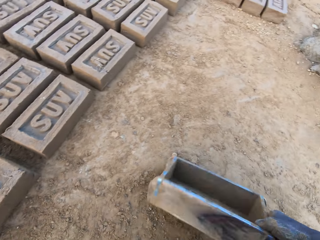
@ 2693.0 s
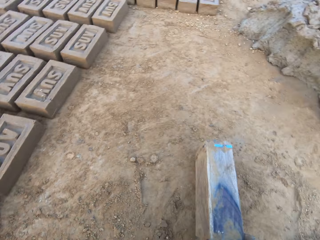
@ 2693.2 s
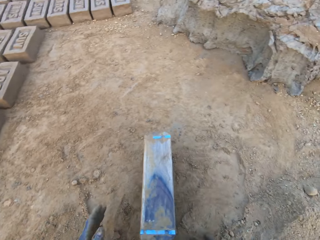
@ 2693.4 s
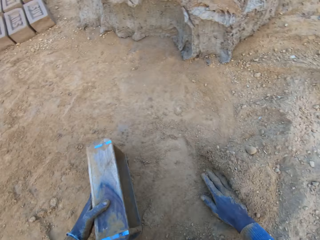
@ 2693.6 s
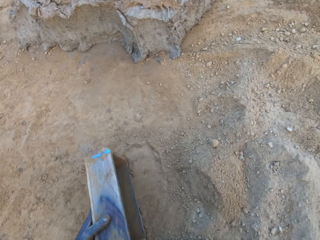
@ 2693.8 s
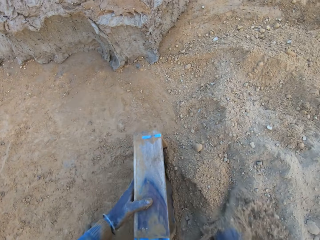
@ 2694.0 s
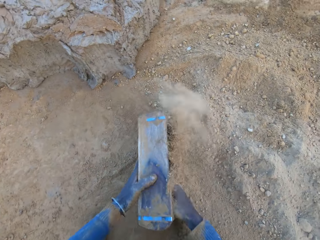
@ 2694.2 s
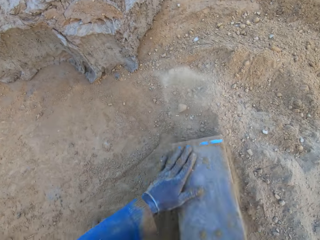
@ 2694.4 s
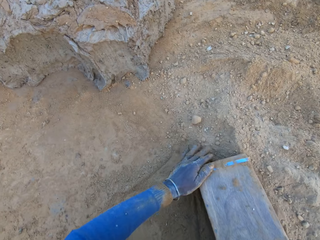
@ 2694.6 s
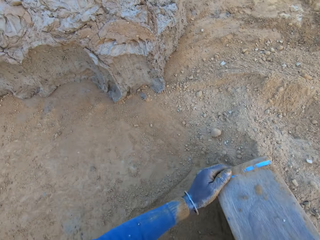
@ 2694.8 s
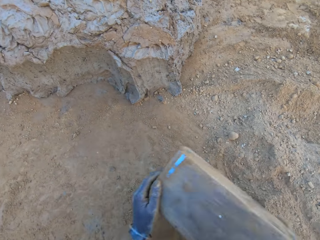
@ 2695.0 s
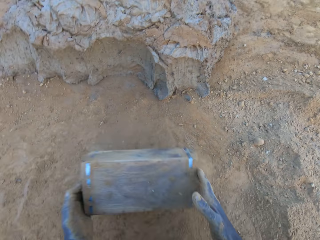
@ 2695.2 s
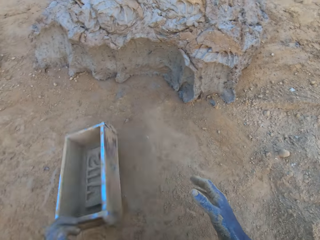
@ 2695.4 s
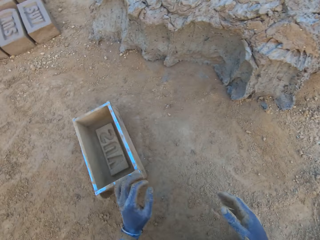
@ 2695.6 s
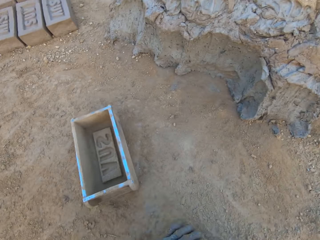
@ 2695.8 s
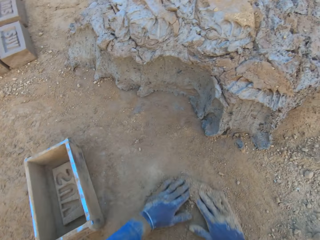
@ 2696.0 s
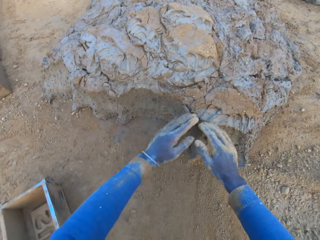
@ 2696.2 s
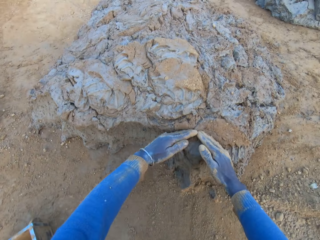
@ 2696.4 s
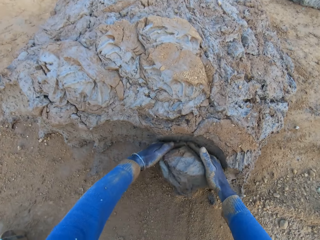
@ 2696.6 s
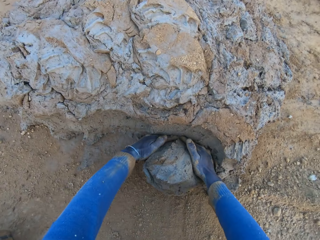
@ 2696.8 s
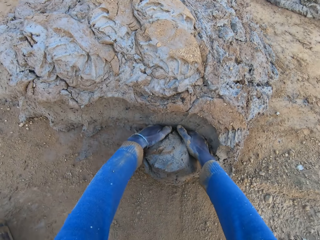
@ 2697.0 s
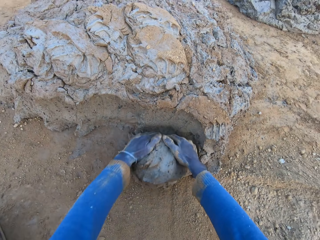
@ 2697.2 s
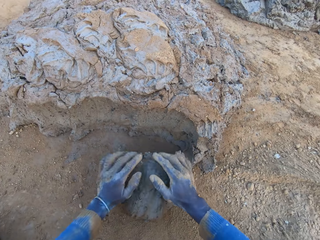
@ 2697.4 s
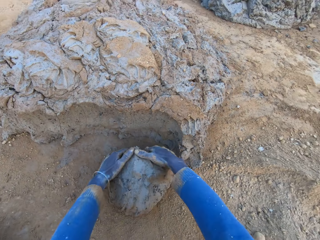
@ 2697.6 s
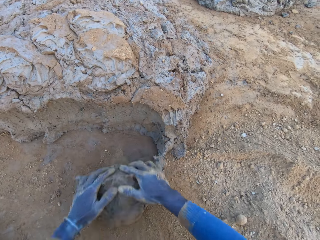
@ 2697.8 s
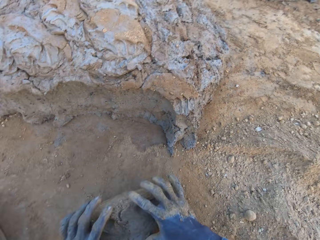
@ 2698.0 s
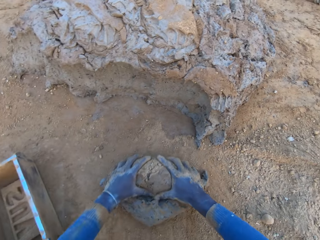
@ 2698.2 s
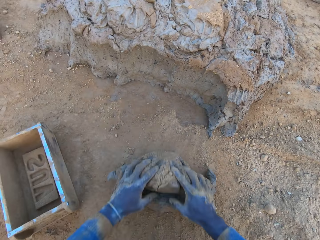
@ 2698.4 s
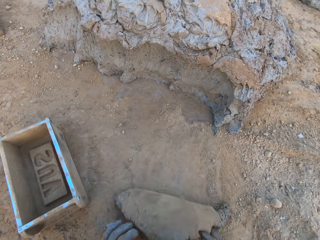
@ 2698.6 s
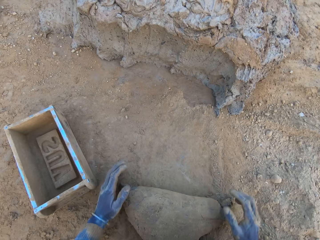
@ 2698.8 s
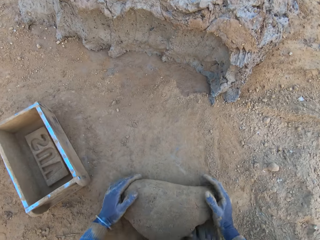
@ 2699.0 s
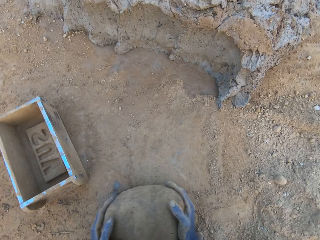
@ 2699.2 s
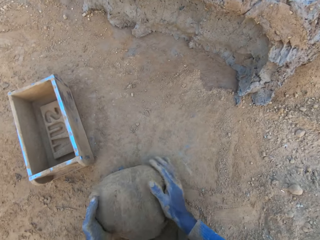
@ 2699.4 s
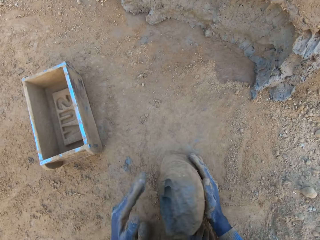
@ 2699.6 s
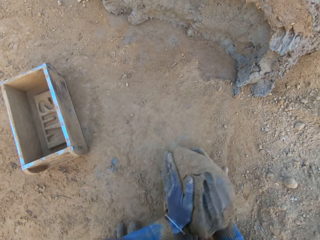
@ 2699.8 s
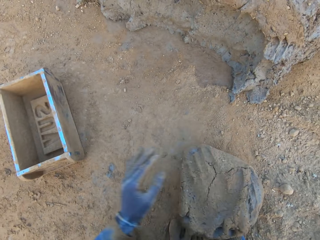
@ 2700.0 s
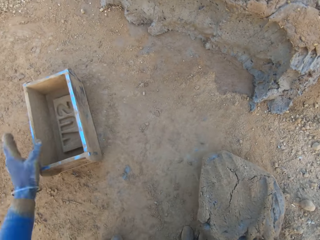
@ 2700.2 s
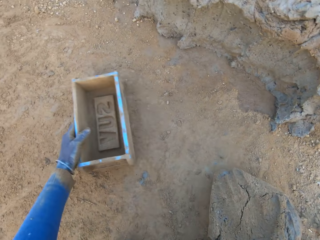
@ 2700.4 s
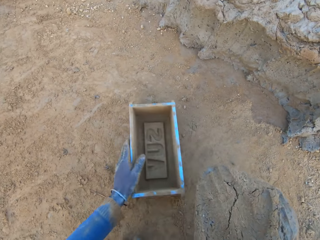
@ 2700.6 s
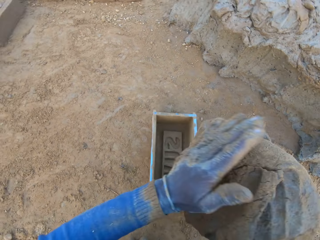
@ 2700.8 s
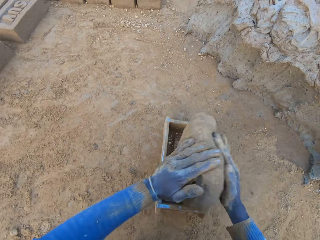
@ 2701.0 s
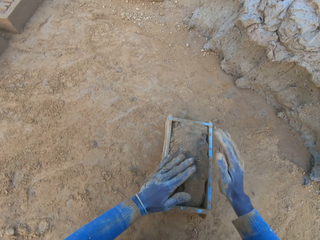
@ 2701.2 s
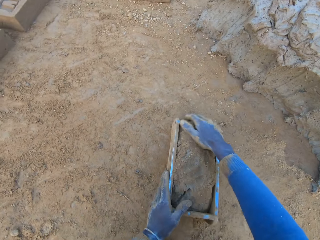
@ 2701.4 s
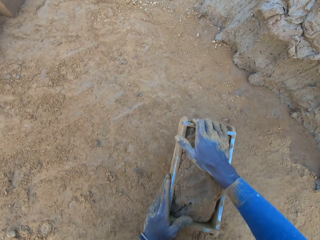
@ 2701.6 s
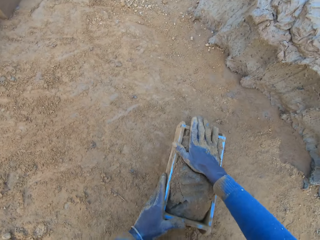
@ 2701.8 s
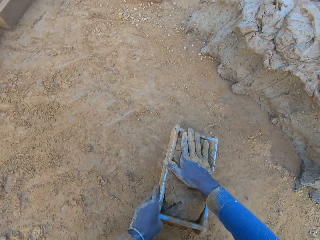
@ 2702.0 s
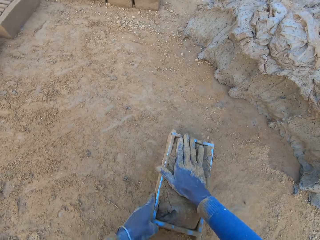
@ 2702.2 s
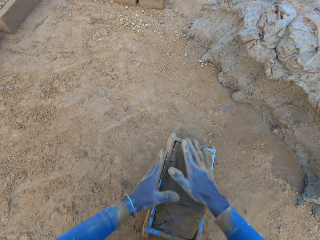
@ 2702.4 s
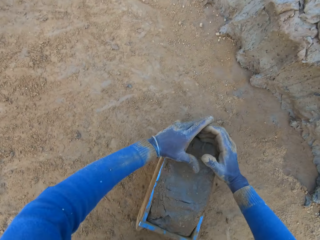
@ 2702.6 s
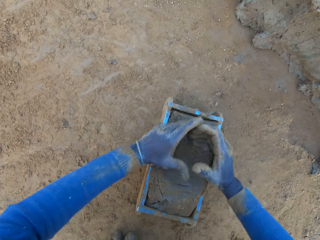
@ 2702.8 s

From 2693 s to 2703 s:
The camera wearer pours sand from the ground into the iron brick mold or box. He removes the sand from the iron brick mold. He drops the concrete in the iron brick mold. He drops the box aside. He picks the mud. He cuts a portion of the concrete from a heap of concrete with his hands. He mixes the concrete with his hands. He shifts the iron brick mold on the ground. He drops the concrete in the iron brick mold.

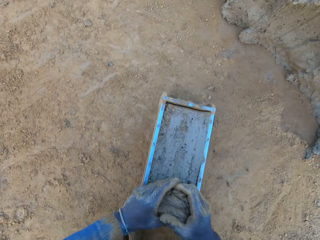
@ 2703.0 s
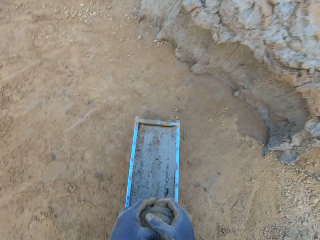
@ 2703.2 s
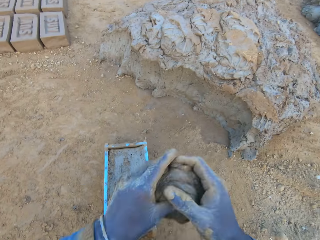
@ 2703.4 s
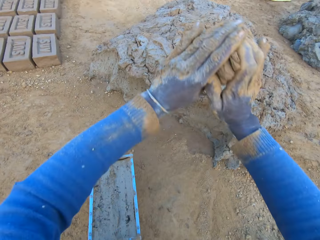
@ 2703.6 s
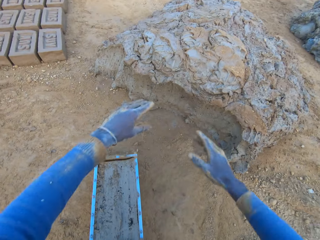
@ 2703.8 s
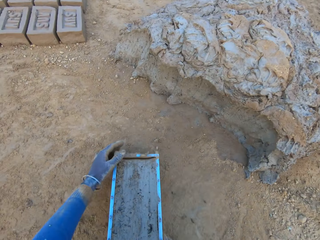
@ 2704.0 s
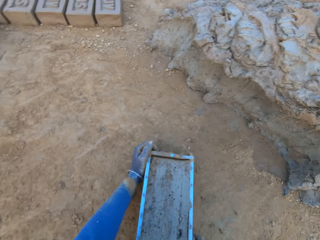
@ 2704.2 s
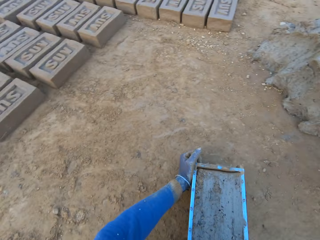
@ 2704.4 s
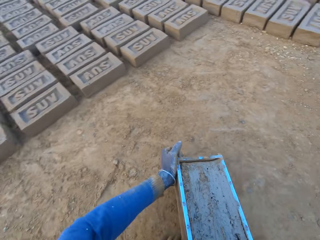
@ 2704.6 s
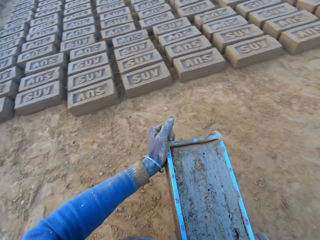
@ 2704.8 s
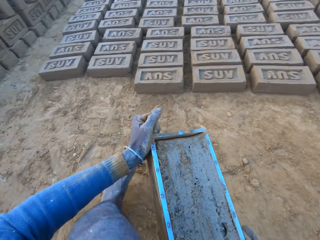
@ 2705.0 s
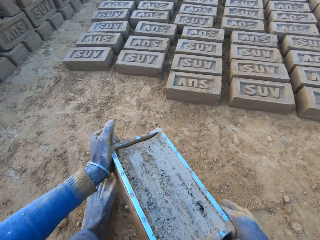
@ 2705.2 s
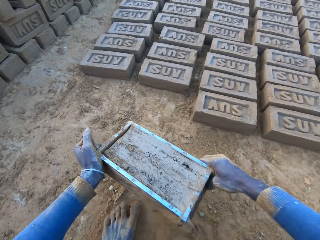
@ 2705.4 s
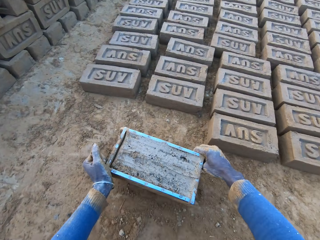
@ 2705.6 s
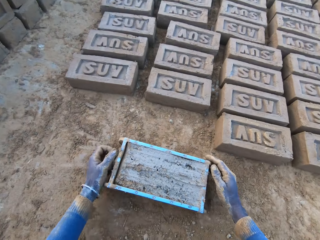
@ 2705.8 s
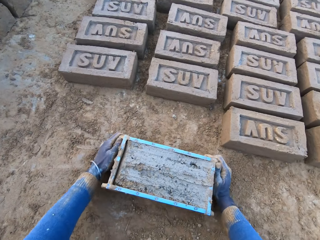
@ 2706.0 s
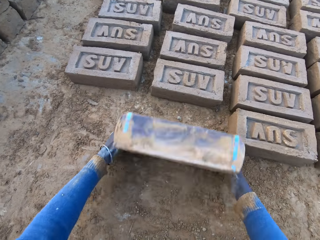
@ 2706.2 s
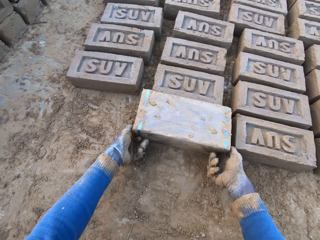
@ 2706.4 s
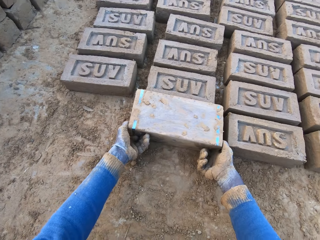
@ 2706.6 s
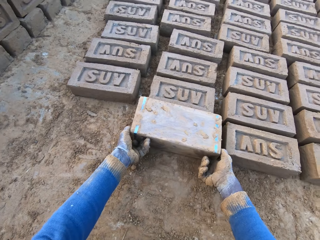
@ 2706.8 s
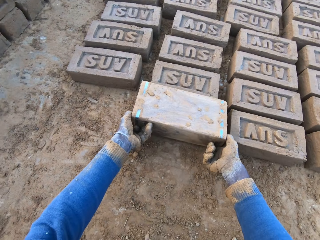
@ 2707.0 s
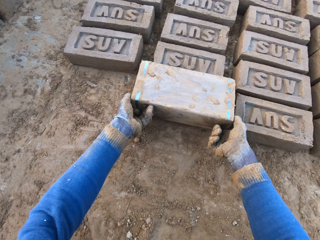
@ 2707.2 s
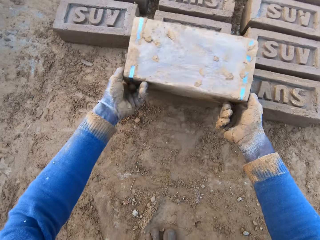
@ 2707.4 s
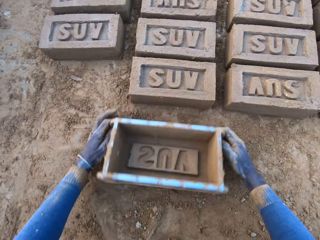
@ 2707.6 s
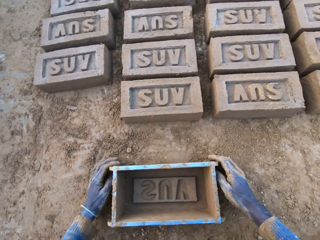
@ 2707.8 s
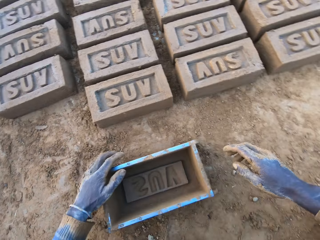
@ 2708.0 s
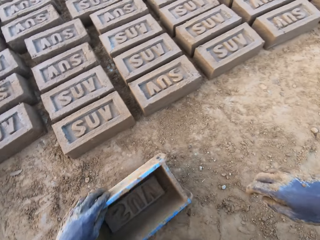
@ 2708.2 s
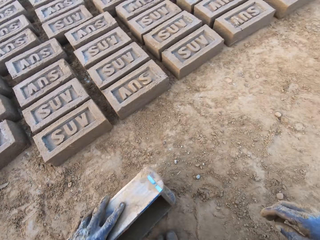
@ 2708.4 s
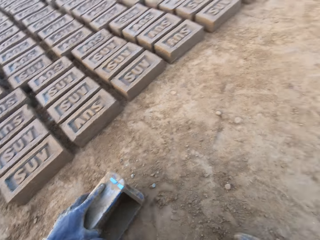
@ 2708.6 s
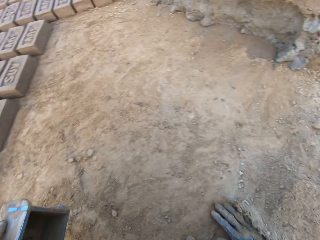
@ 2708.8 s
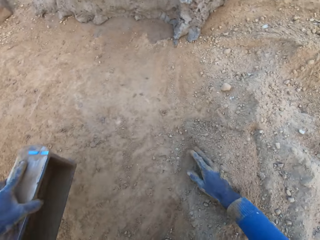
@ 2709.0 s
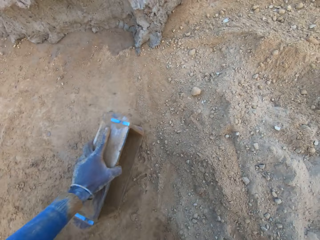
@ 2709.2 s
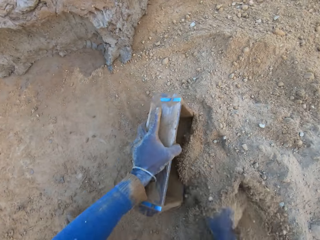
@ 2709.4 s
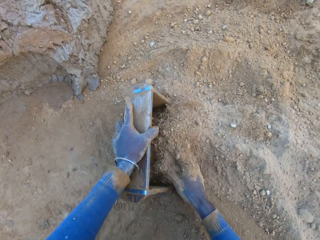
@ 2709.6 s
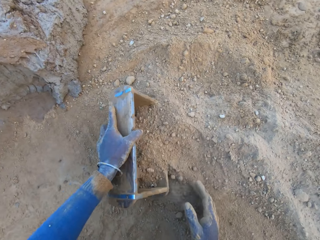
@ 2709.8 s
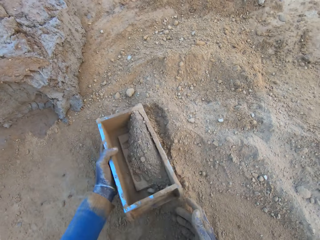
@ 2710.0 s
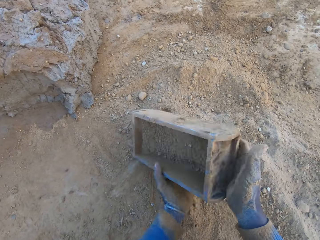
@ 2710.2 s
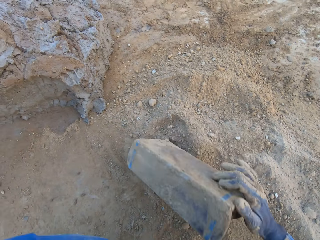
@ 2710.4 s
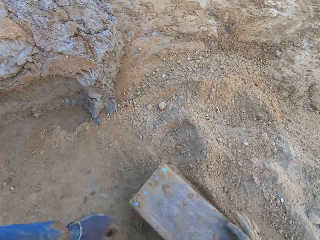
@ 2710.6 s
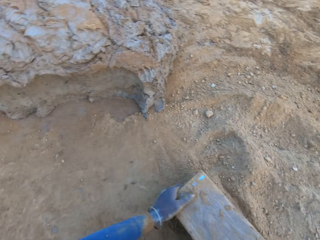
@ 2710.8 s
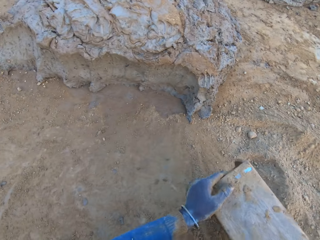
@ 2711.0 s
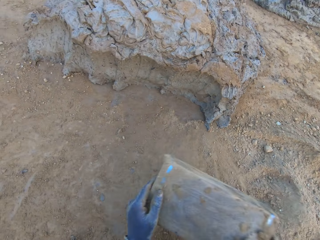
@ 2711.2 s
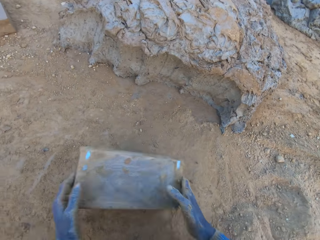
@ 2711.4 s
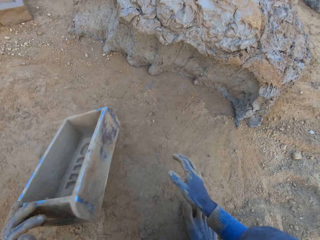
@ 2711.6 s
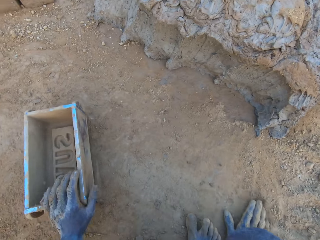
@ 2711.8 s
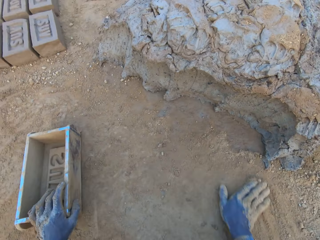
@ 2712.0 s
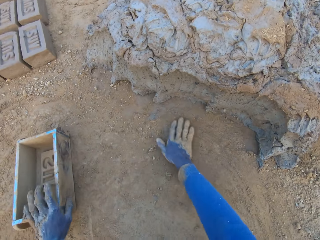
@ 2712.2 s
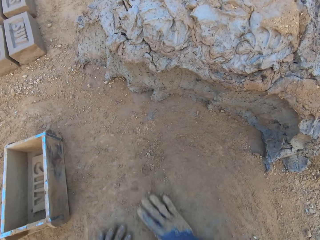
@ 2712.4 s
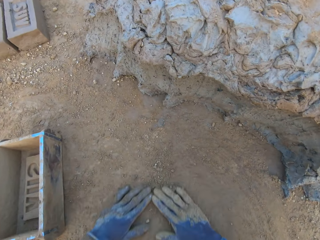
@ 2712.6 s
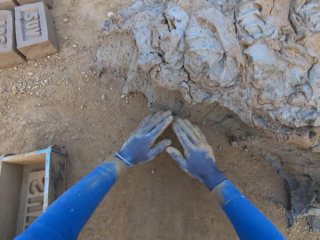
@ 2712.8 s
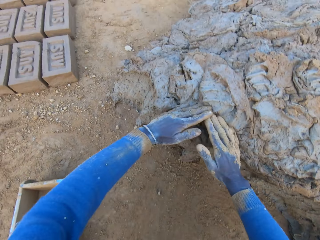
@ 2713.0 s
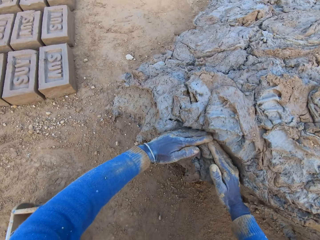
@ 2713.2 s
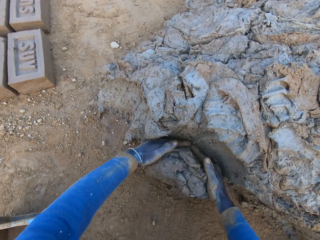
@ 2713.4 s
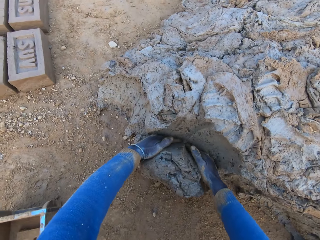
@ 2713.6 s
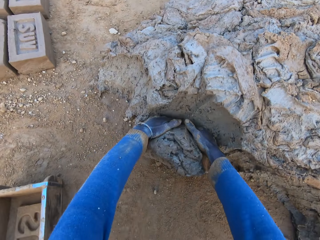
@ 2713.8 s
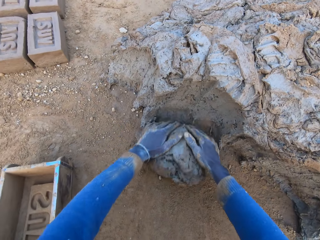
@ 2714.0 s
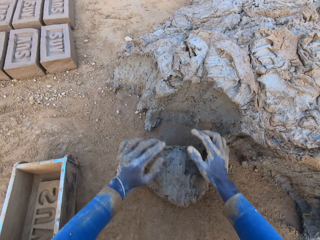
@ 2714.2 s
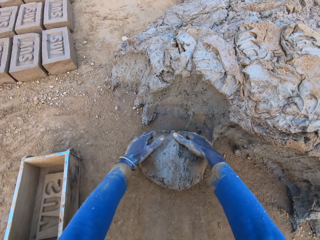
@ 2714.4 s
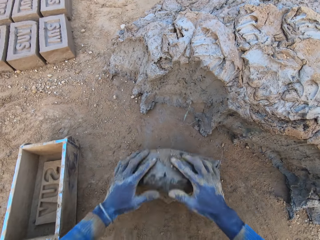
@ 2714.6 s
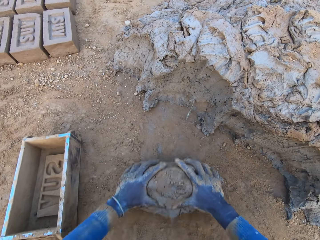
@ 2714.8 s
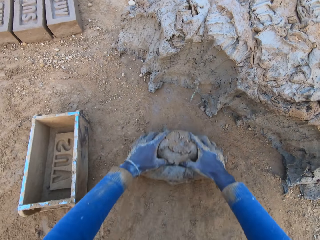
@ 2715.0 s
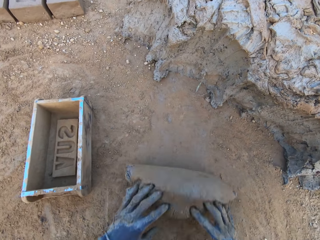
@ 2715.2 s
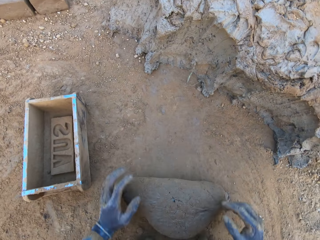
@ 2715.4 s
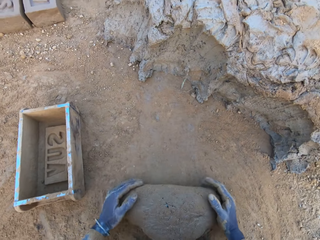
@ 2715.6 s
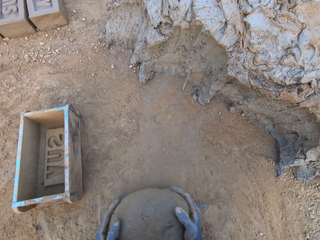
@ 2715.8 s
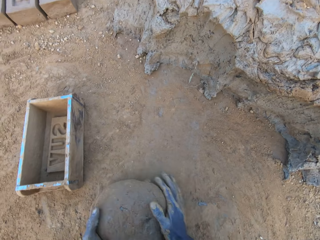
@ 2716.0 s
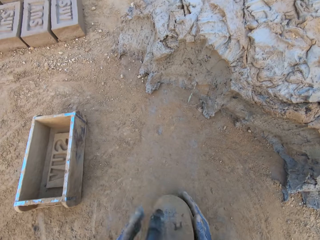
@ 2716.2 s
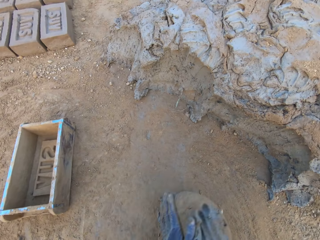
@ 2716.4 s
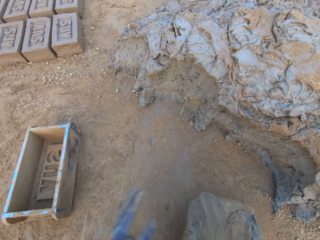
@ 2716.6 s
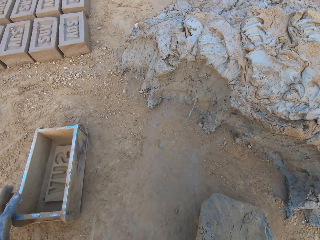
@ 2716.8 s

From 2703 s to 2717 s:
The camera wearer removes the excess concrete from the iron brick mold. He drops the excess concrete on the heap of concrete on the ground. He carries the iron brick mold from the ground. He puts the brick aside. He turns the iron brick mold on the ground. He drops the iron brick mold on the ground. He pours sand from the ground into the iron brick mold. He removes the sand from the iron brick mold. He drops the iron brick mold on the ground. He rubs his hands on the ground. He cuts a portion of the concrete from the heap of concrete with his hands. He mixes the concrete with his hands.
